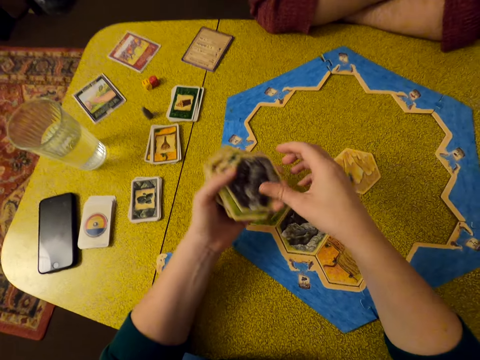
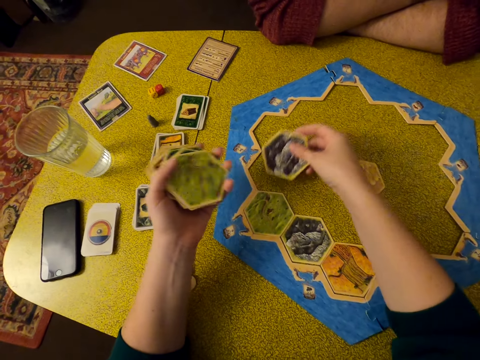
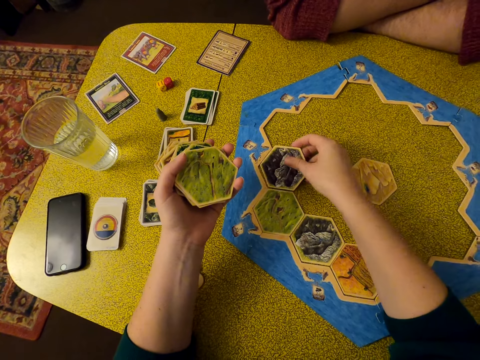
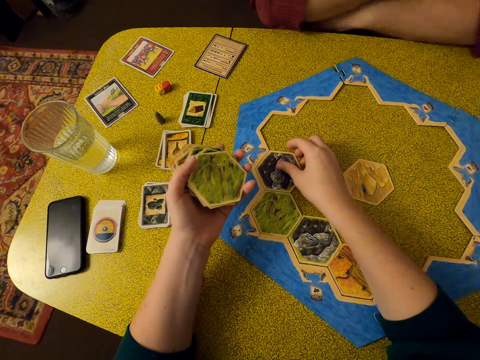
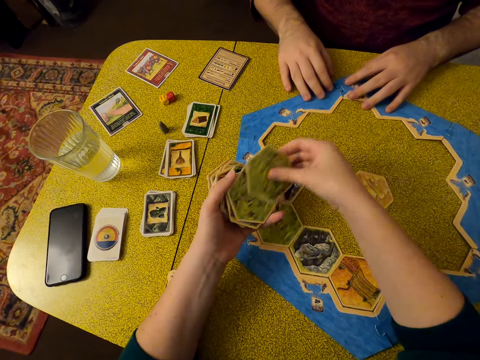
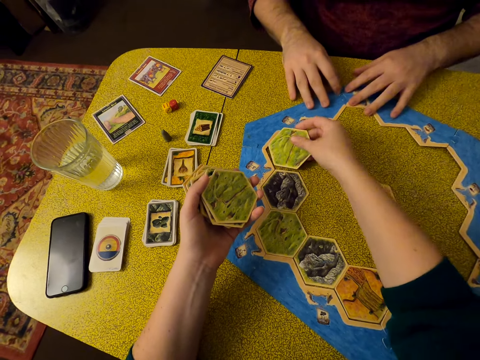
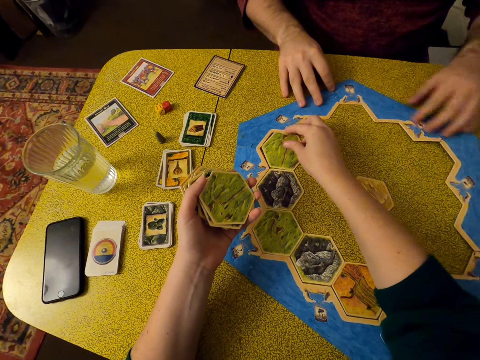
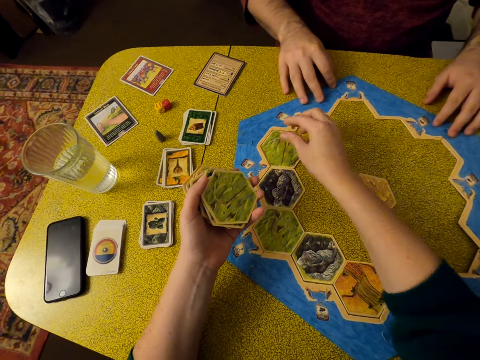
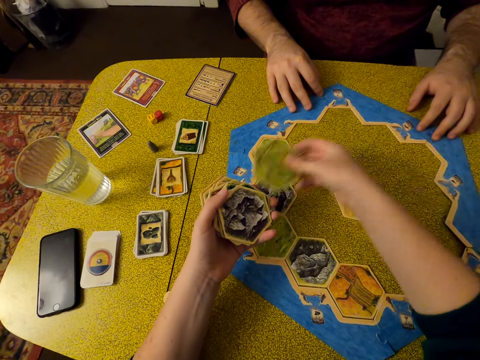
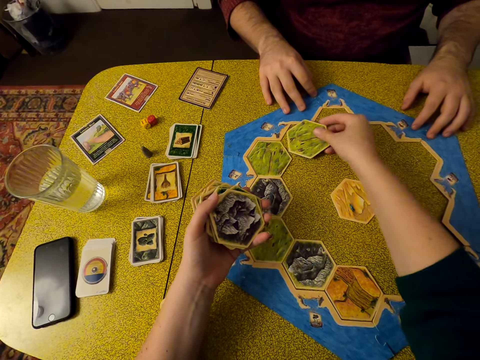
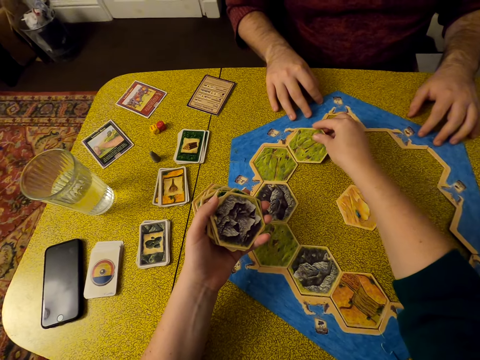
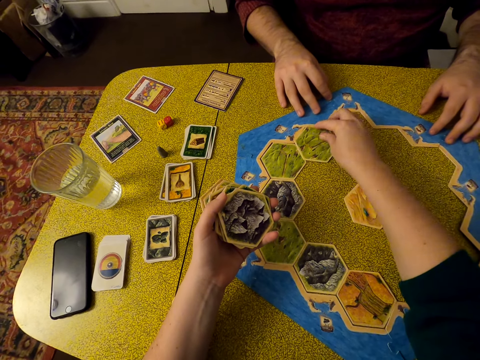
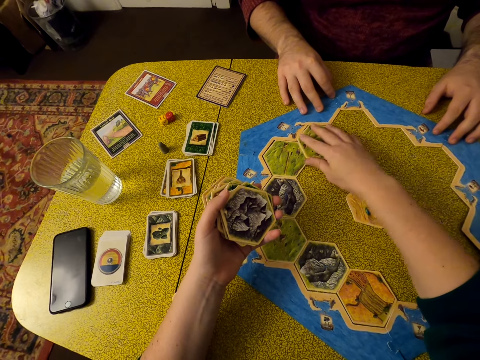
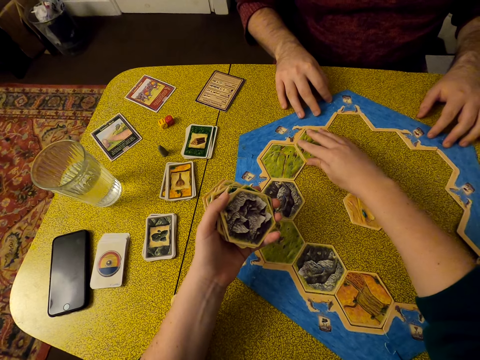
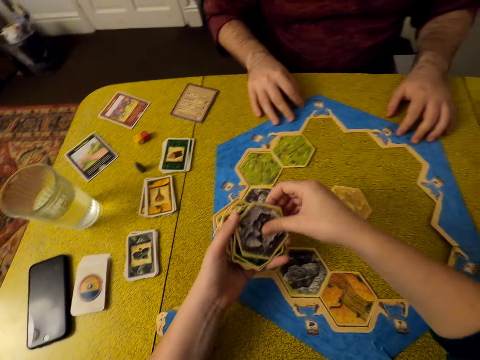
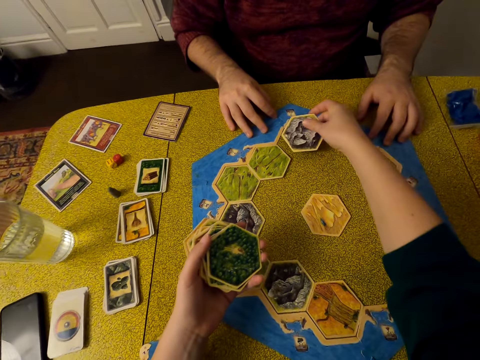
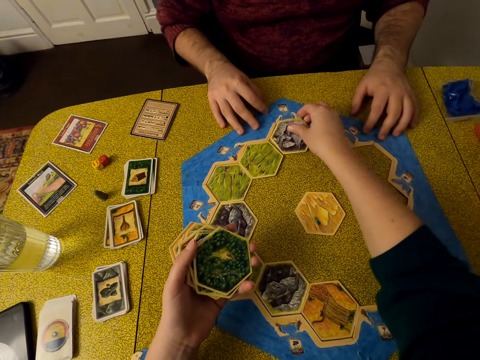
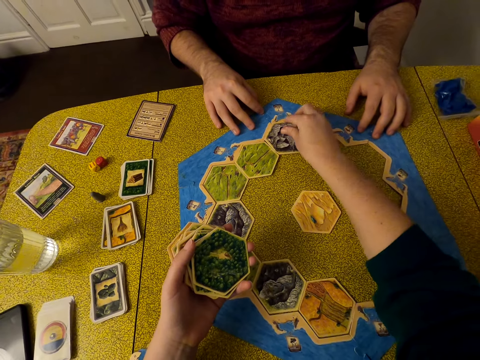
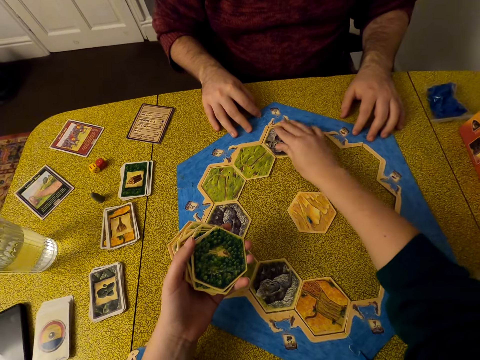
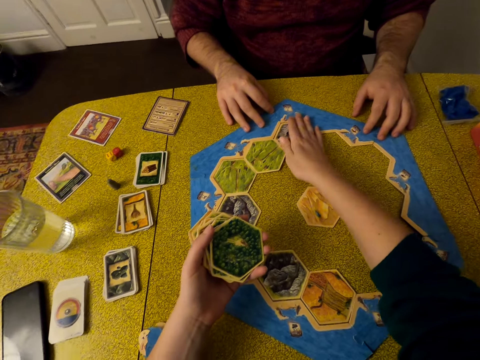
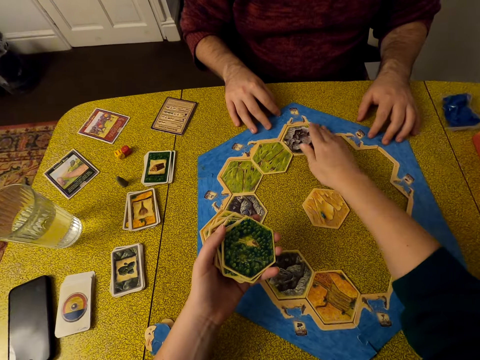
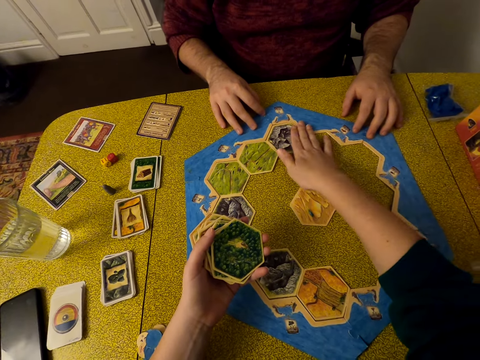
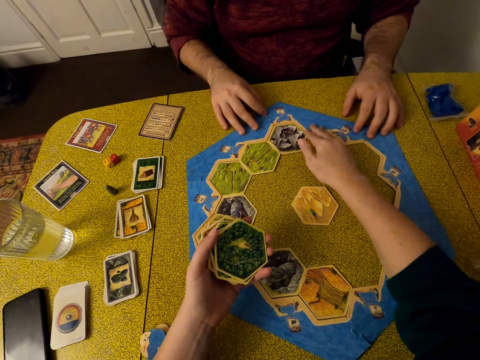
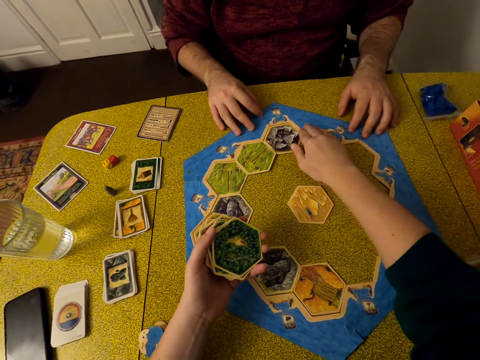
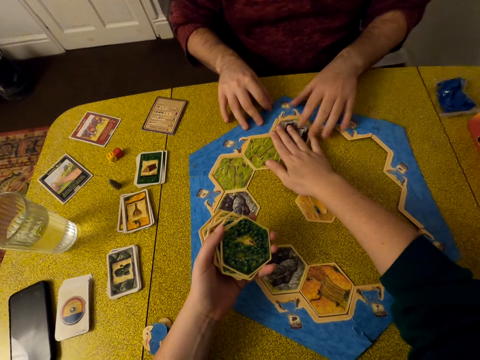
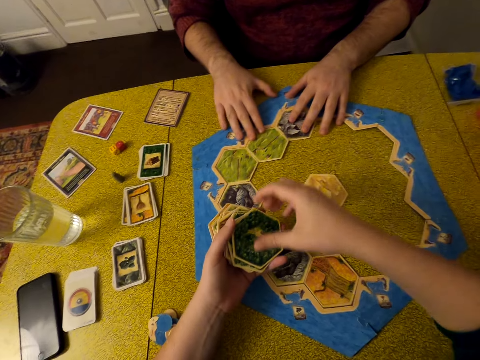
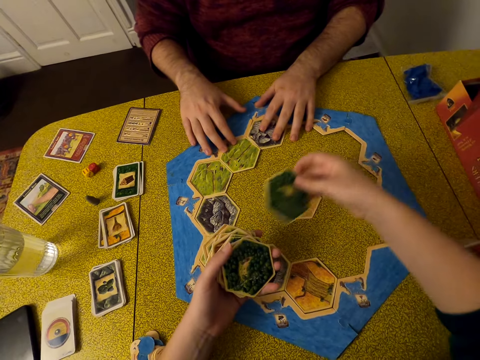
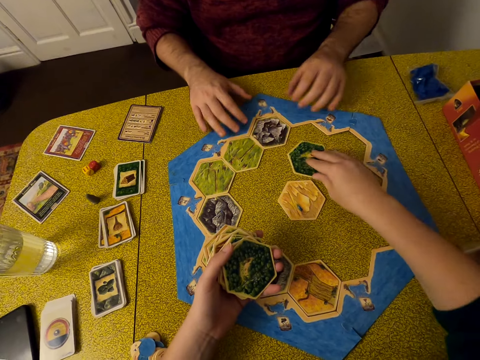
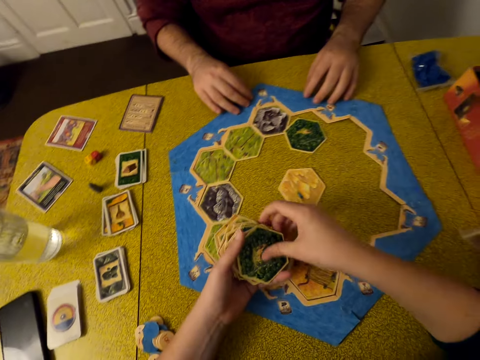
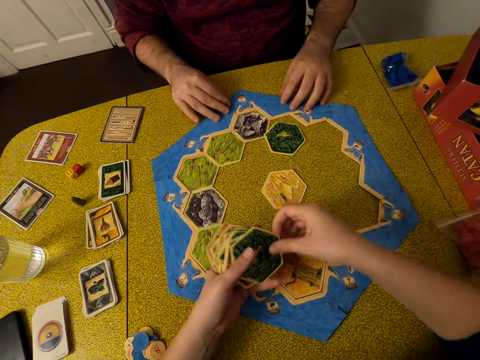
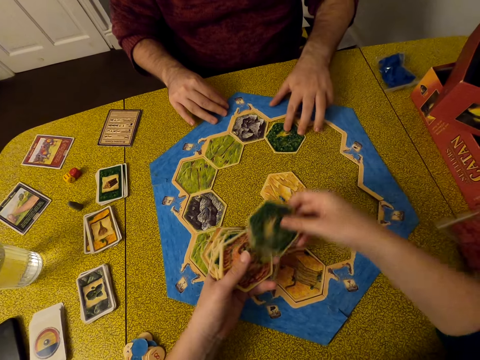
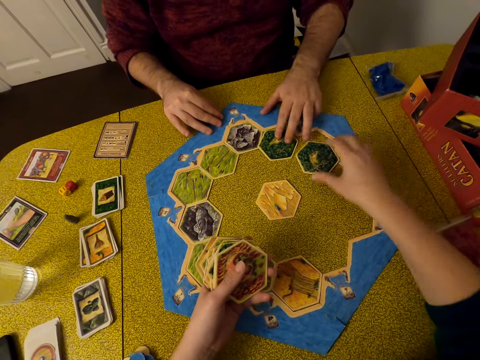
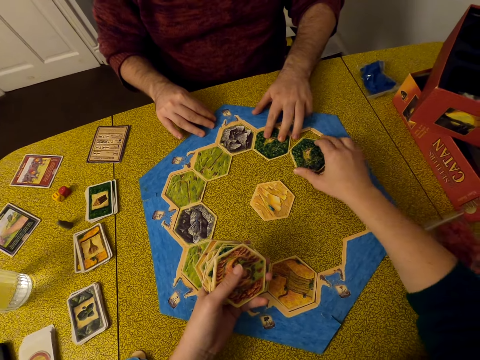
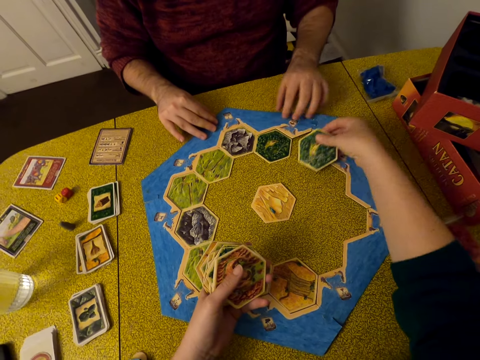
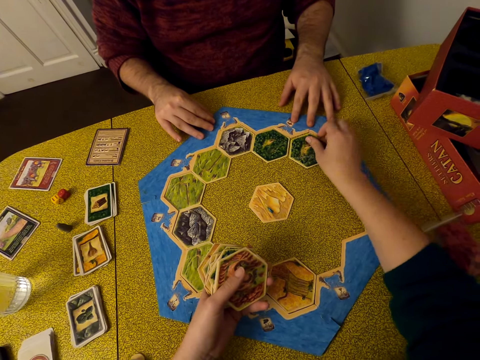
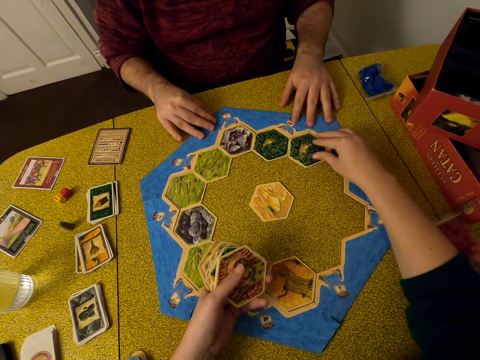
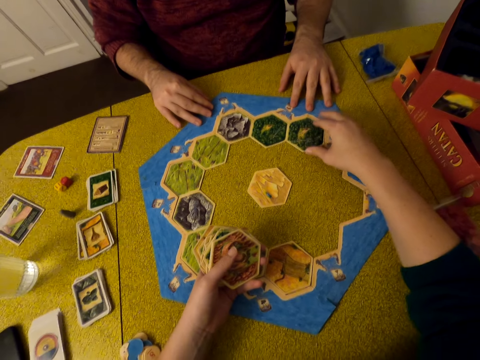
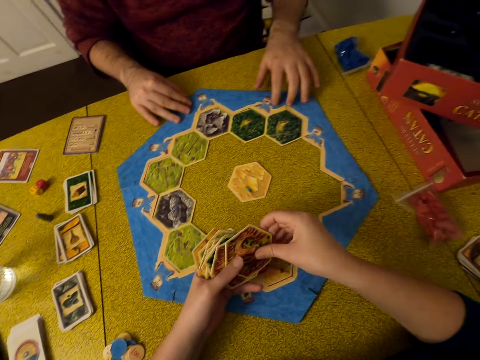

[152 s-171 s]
The camera wearer picks up a piece of the catan board, puts a piece of the catan board on the table and picks up a piece of the catan board. A man holds pieces of the catan board on the table. The camera wearer puts a piece of the catan board on the table, picks up a piece of the catan board, puts a piece of the catan board on the table, picks up a piece of the catan board and fixes a piece of the catan board on the table. The man fixes pieces of the catan board on the table. The camera wearer picks up a piece of the catan board, puts a piece of the catan board on the table, picks up a piece of the catan board, fixes a piece of the catan board on the table and picks up a piece of the catan board.

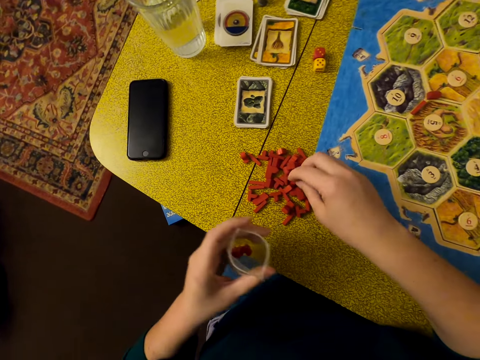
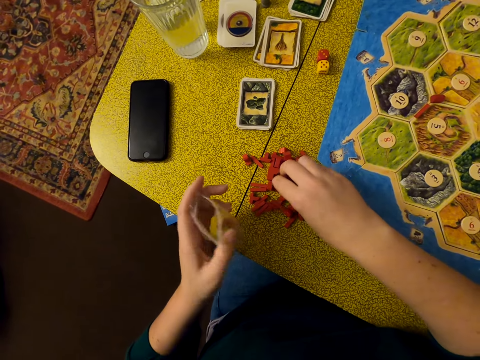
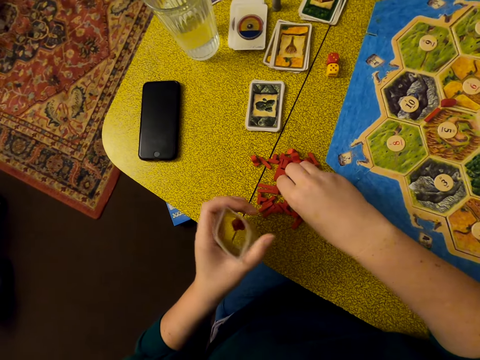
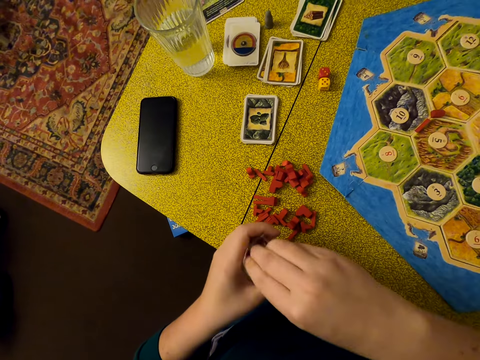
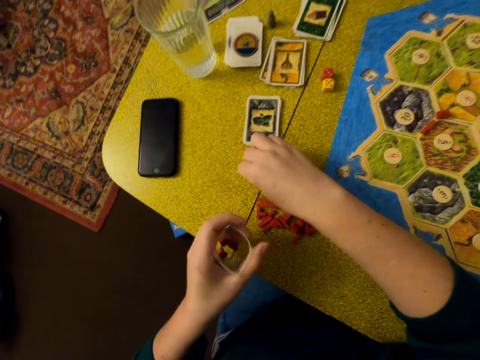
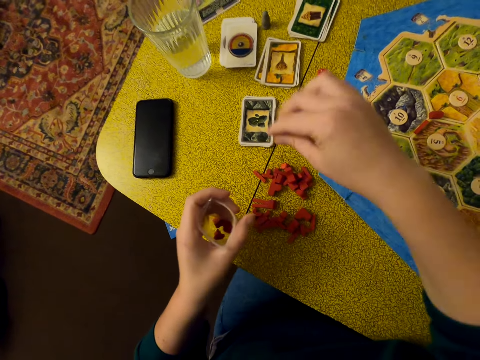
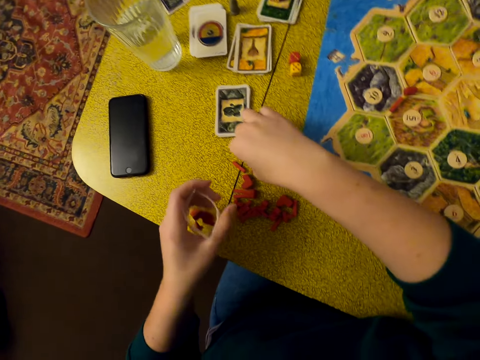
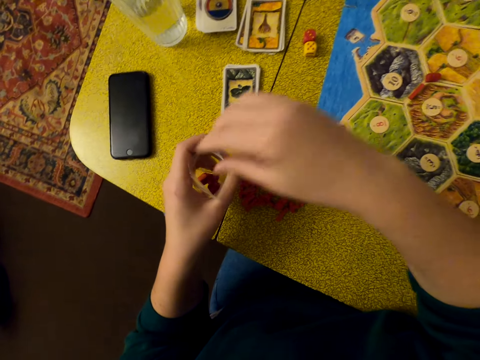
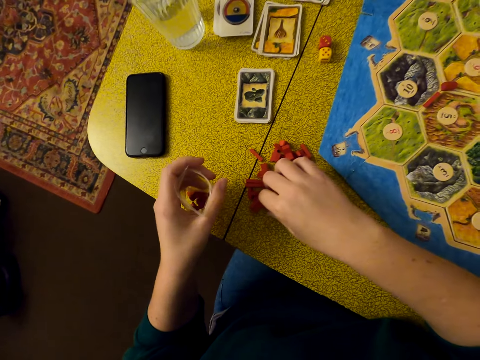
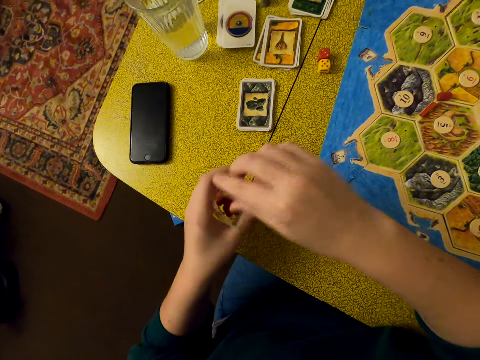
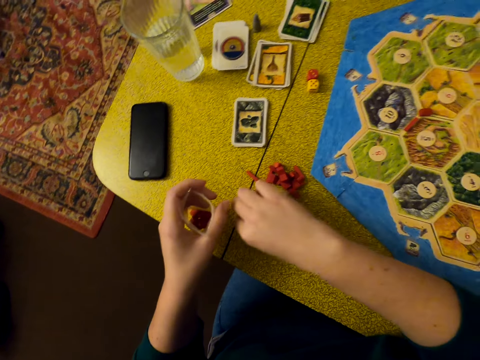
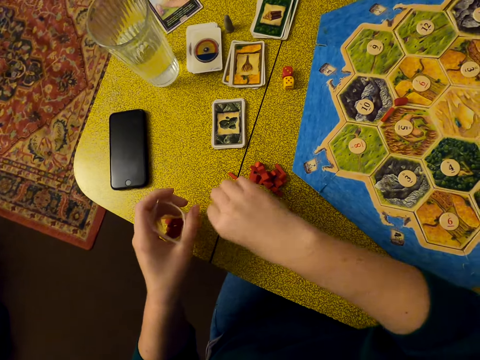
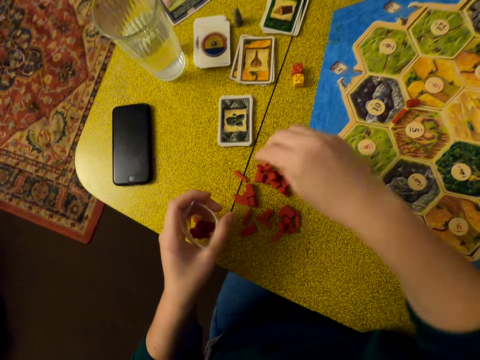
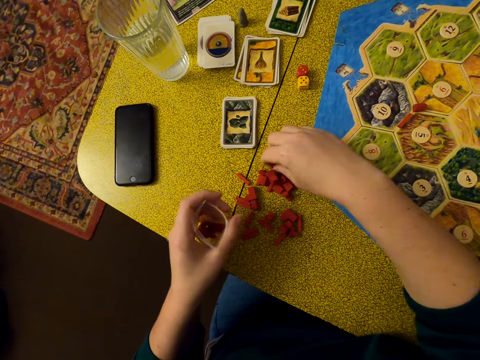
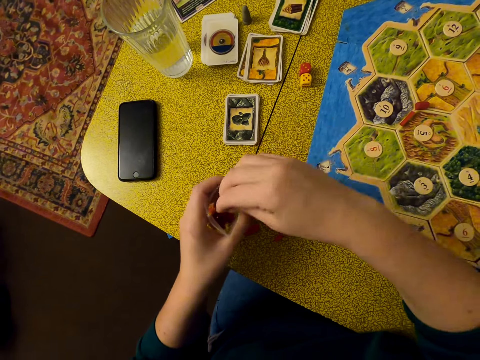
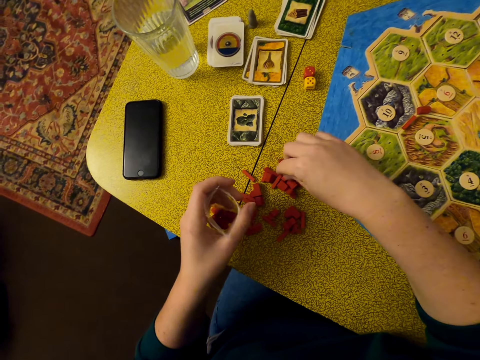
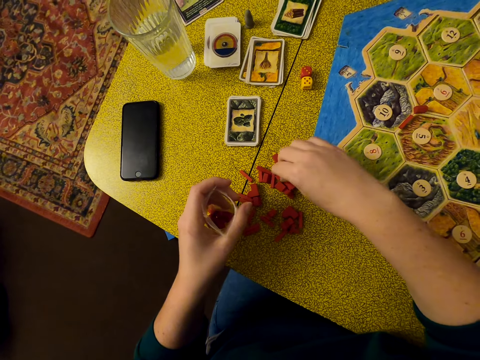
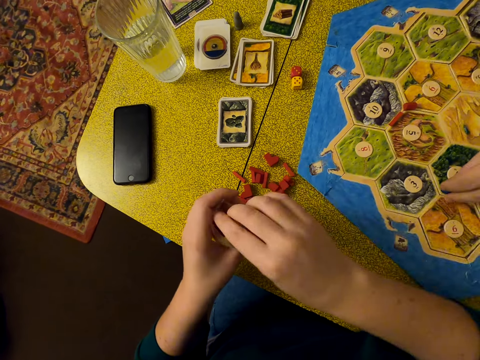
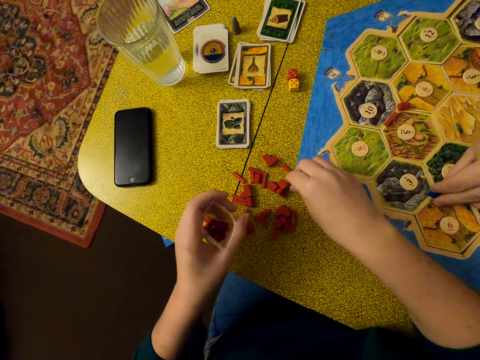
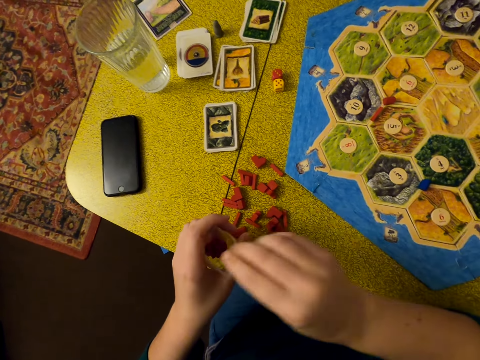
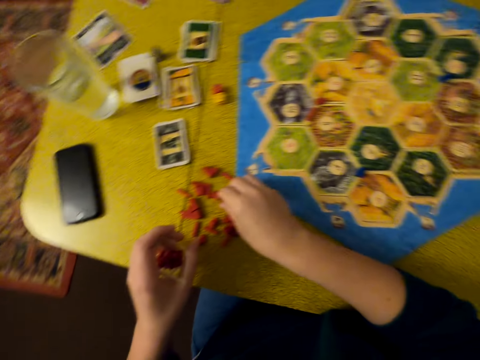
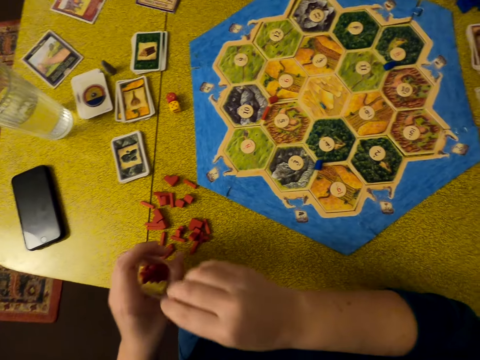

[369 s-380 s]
The camera wearer picks up bricks on the table and puts the bricks in a zipper bag. They pick up the bricks on the table, put the bricks in the zipper bag, pick up the bricks on the table, put the bricks in the zipper bag, pick up the bricks on the table, put the bricks in the zipper bag, pick up the bricks on the table, put the bricks in the zipper bag, pick up the bricks on the table, put the bricks in the zipper bag, pick up the bricks on the table, put the bricks in the zipper bag and pick up the bricks on the table. A man puts something on the board. The camera wearer puts the bricks in the zipper bag, picks up the bricks on the table and puts the bricks in the zipper bag.
